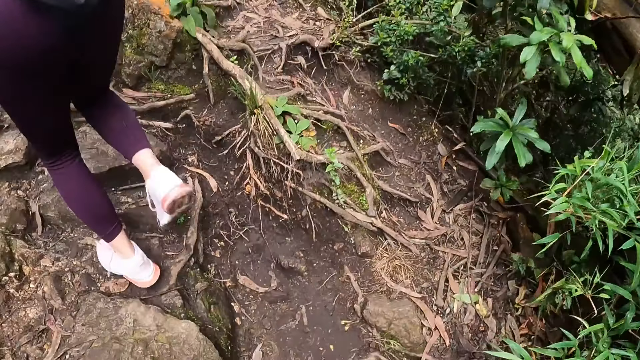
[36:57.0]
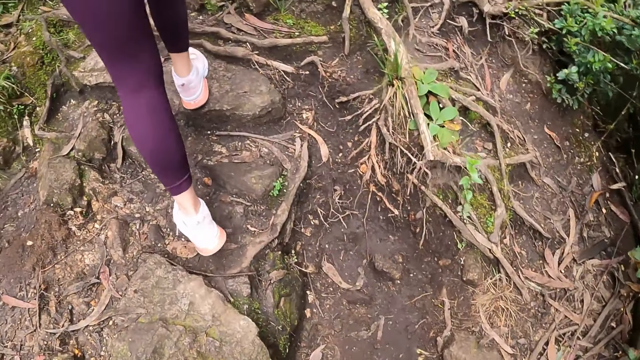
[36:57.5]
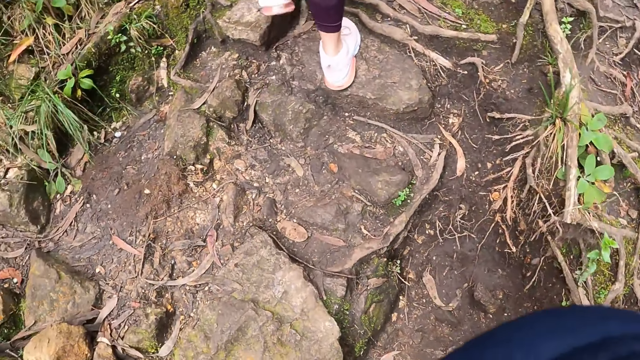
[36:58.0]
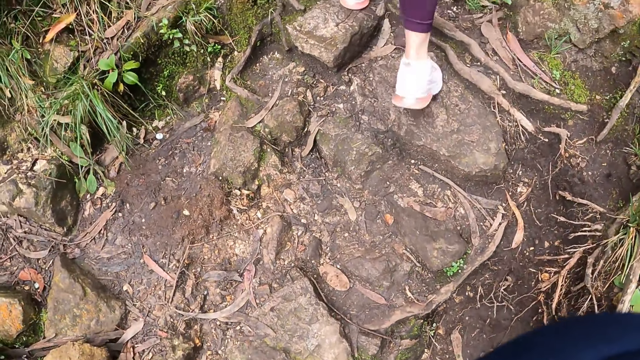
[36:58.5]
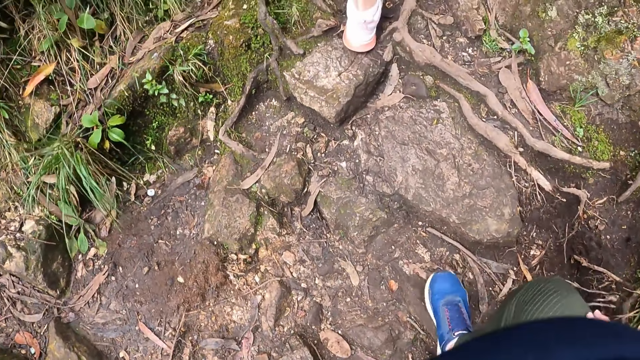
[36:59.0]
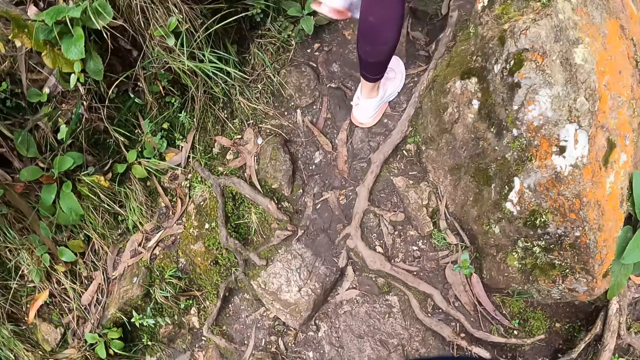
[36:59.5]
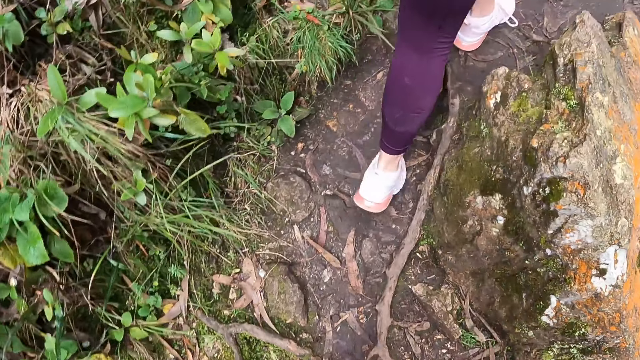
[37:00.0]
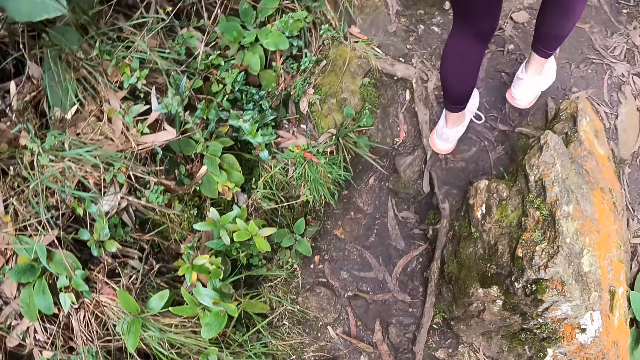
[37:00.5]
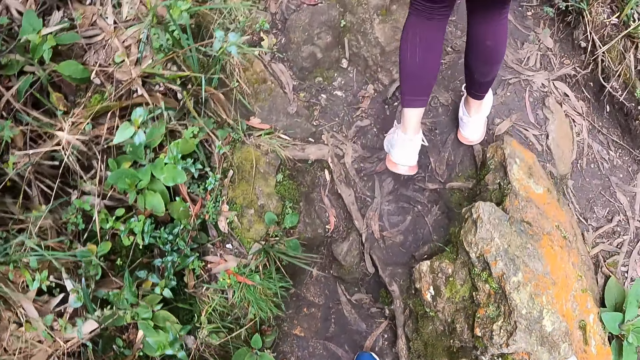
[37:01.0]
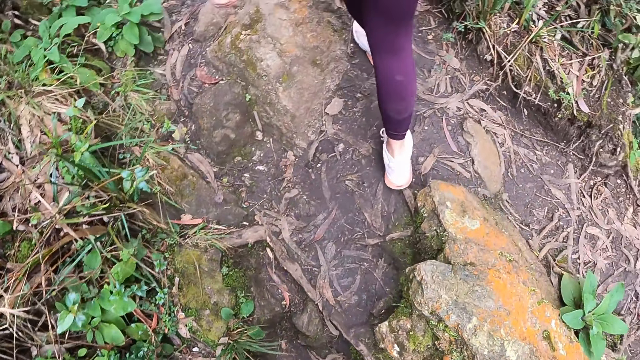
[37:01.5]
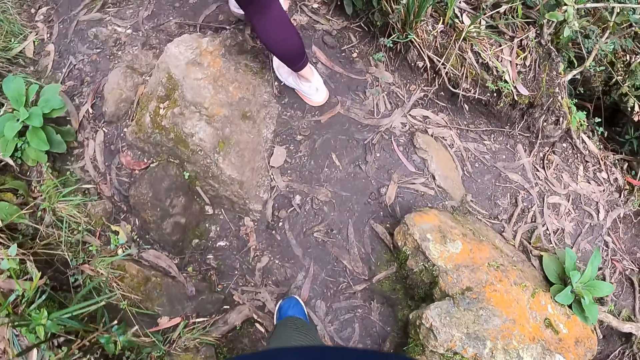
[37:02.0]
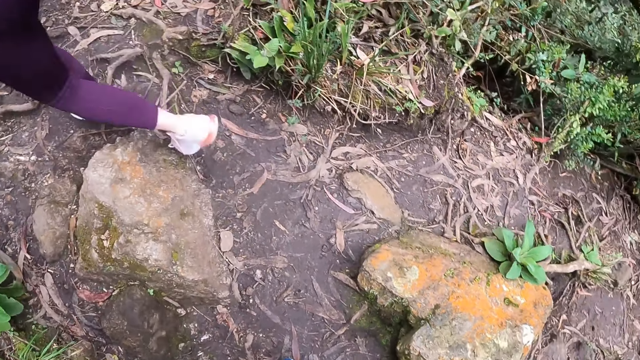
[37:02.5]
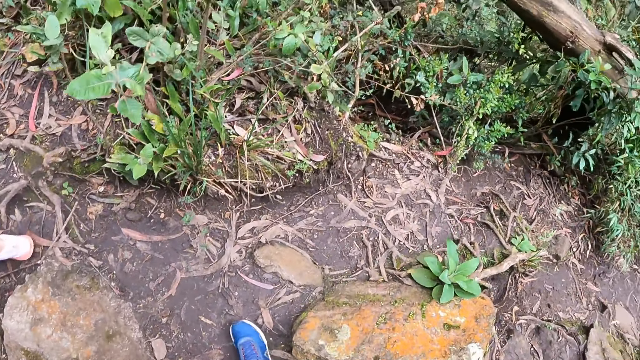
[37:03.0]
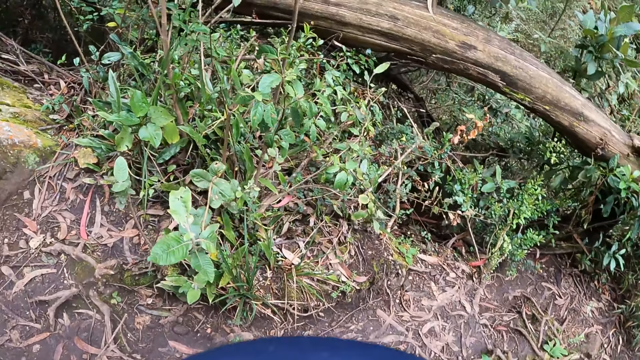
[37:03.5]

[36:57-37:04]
The camera wearer walks along a path.

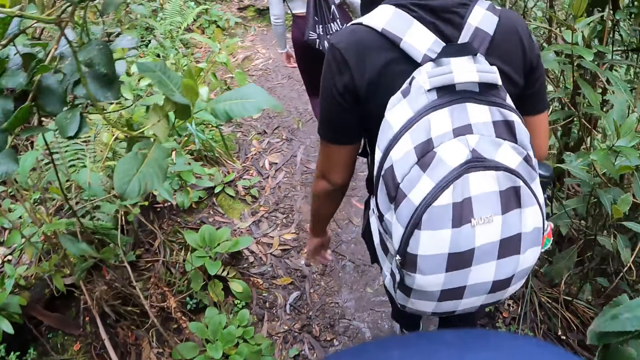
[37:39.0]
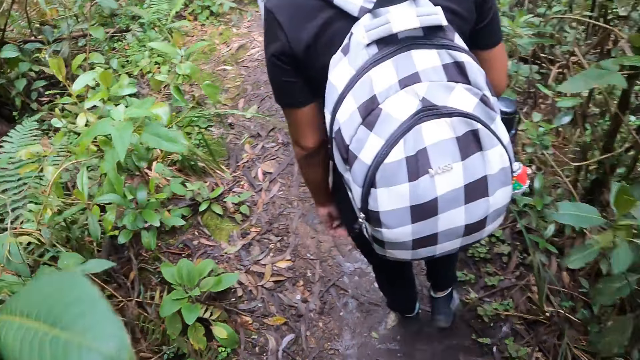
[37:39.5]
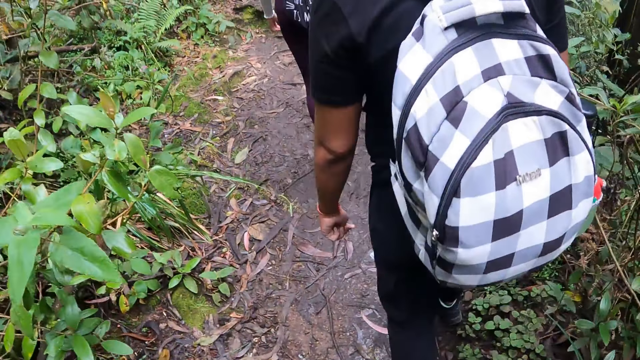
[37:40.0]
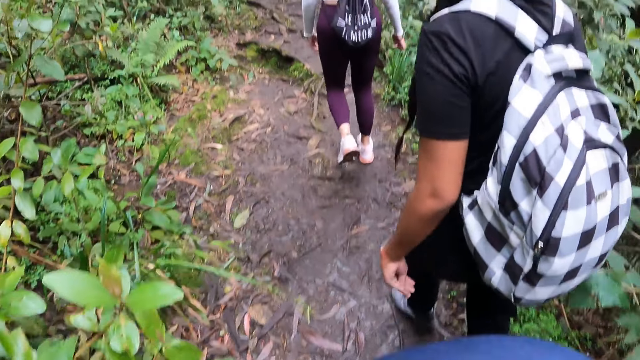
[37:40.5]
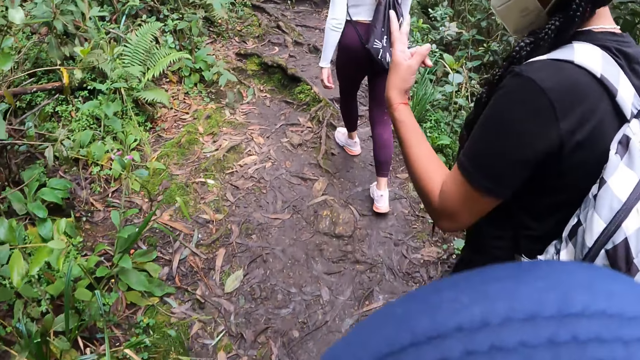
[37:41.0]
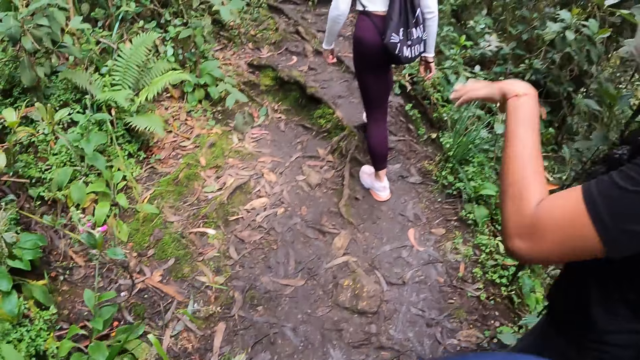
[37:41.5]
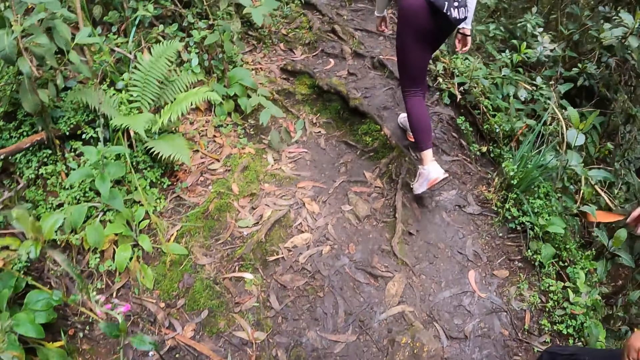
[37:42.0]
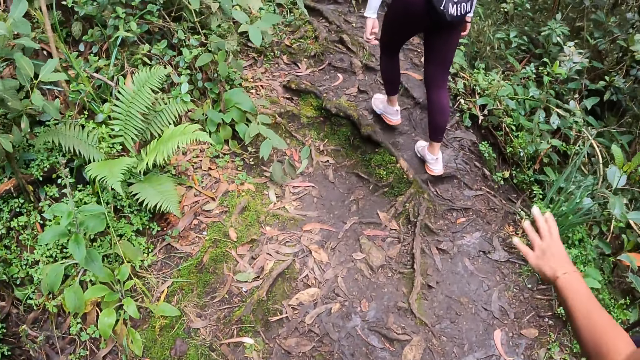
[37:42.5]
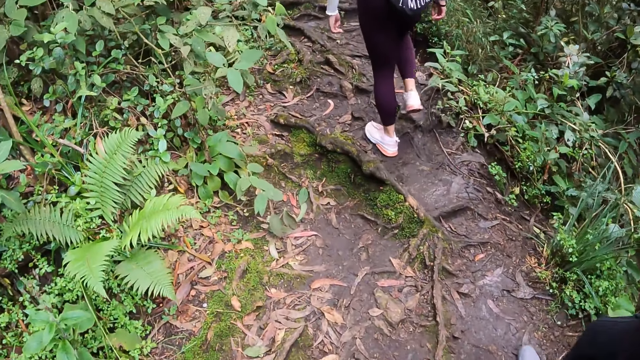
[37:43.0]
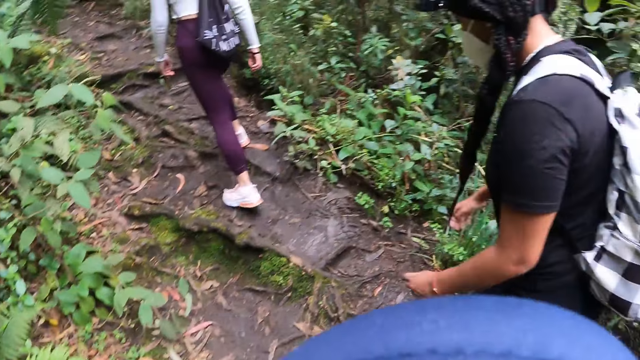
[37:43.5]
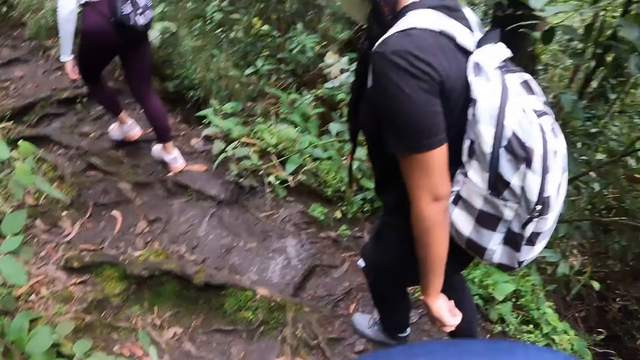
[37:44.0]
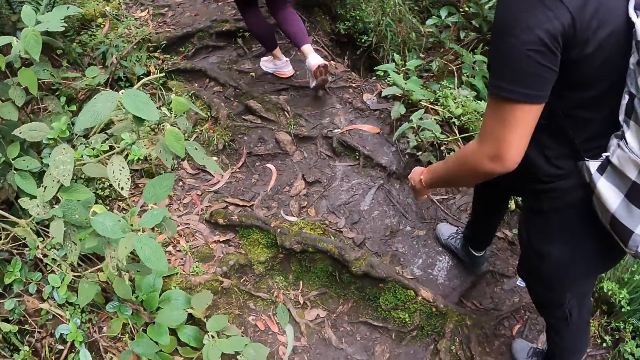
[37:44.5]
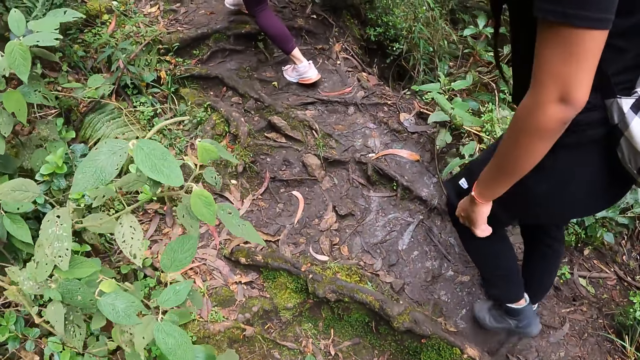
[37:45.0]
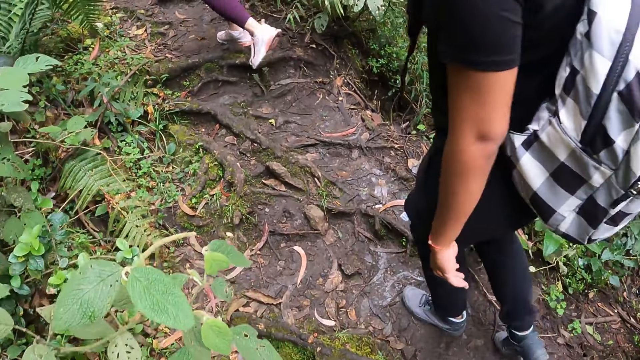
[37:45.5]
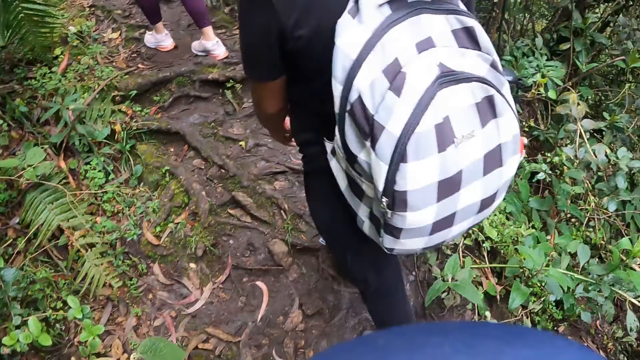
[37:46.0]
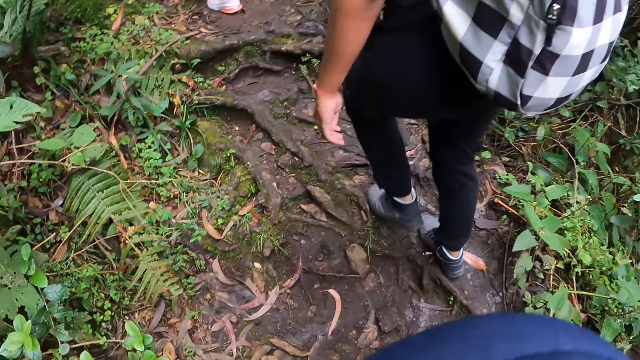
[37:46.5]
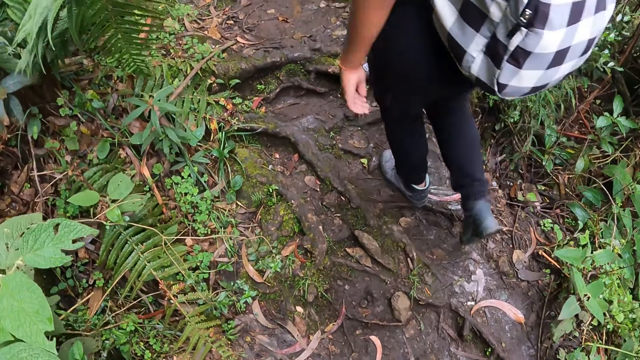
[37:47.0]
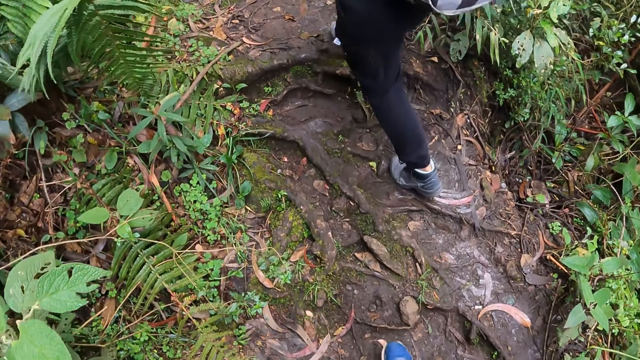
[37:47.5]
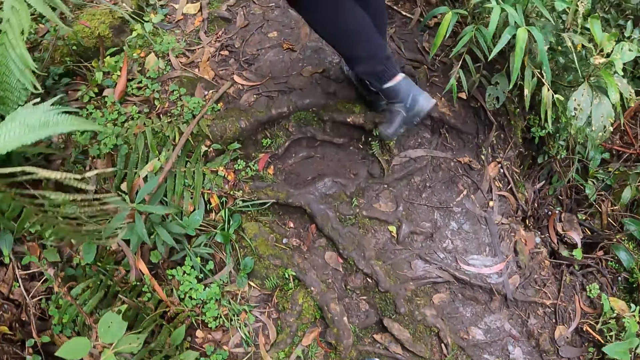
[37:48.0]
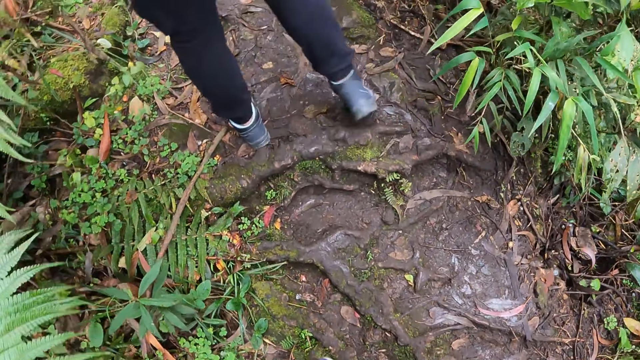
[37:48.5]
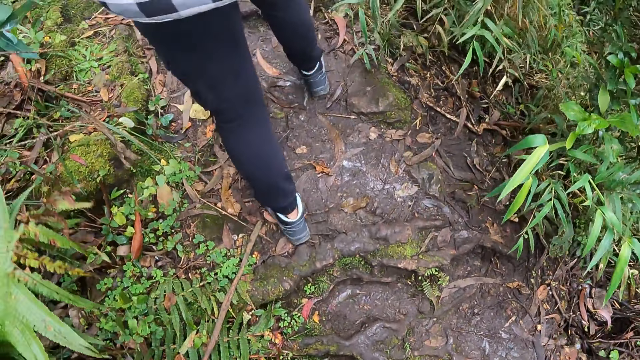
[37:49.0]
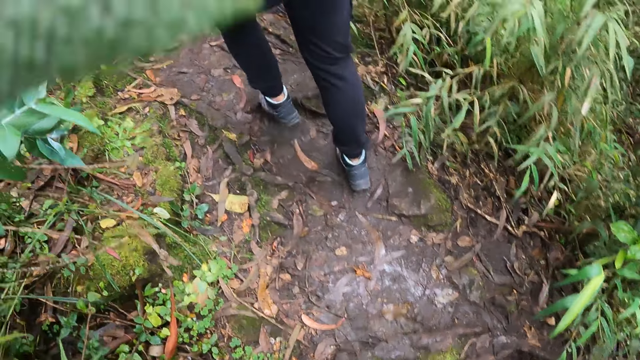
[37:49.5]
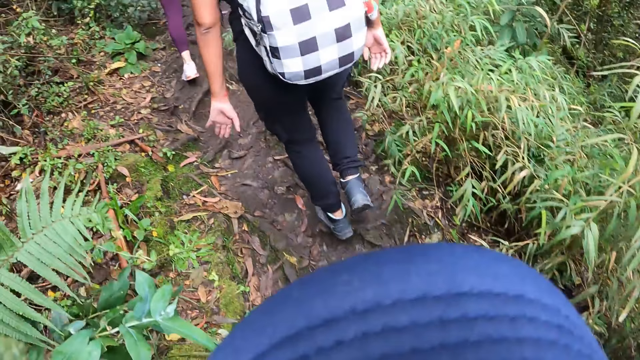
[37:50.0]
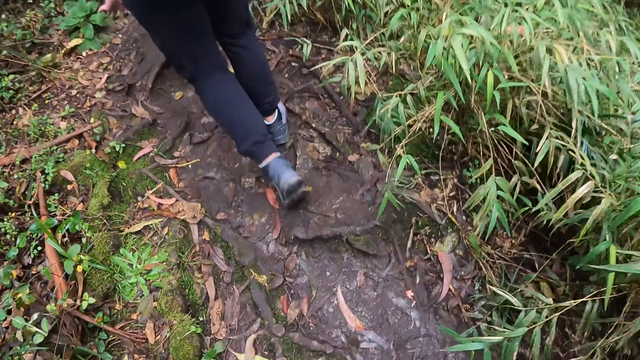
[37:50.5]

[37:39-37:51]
A woman interacts with the camera wearer and gesticulates with both hands. The camera wearer walks along a path.

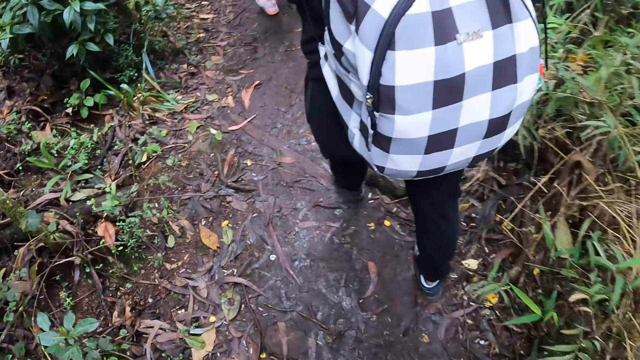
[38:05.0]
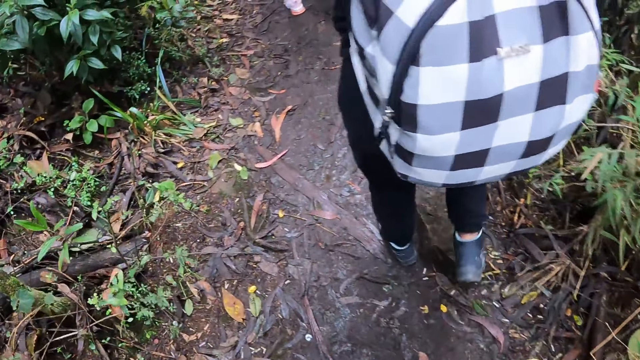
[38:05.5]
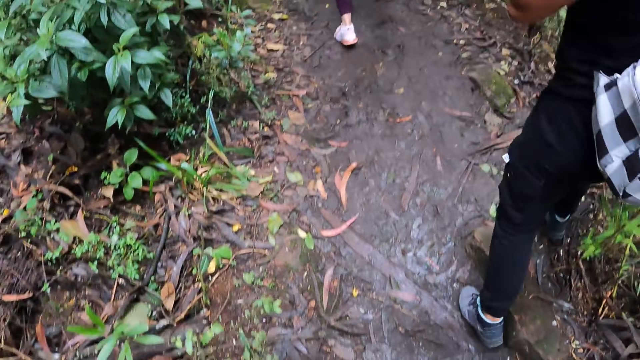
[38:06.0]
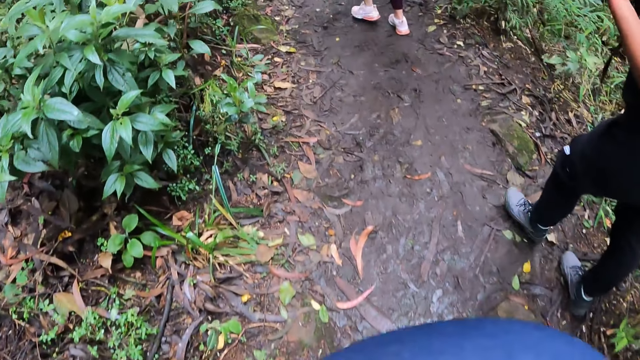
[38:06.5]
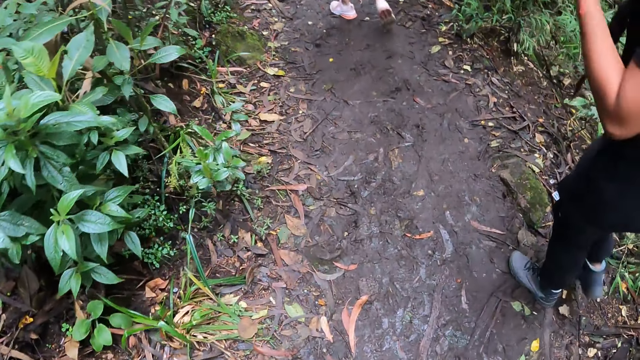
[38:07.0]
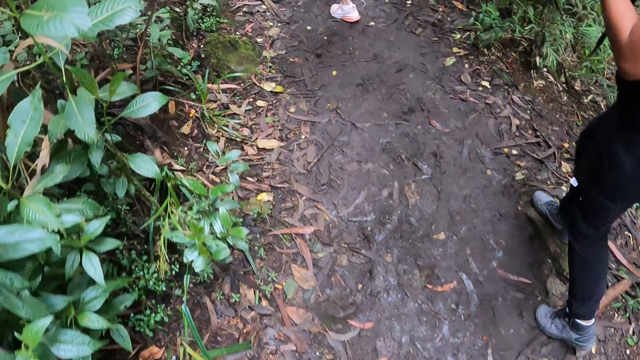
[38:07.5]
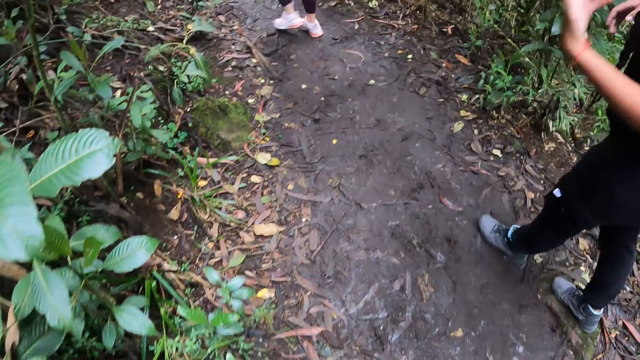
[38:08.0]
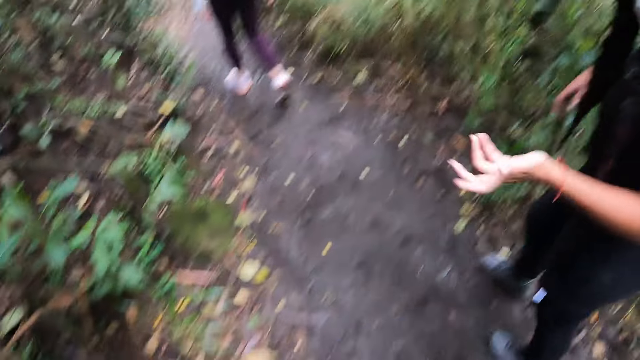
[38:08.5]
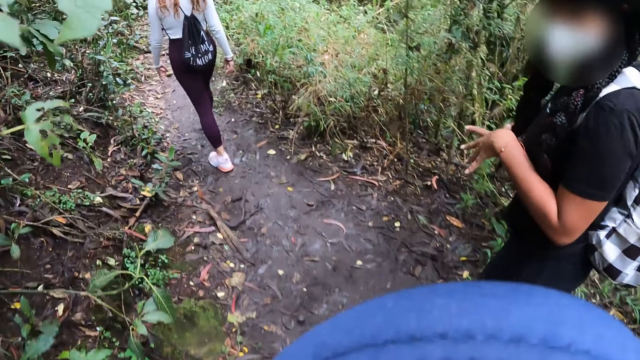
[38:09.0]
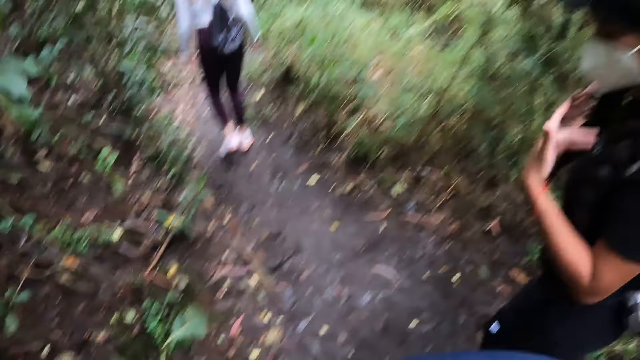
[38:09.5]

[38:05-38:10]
A woman gesticulates with her left hand. The woman interacts with the camera wearer.
